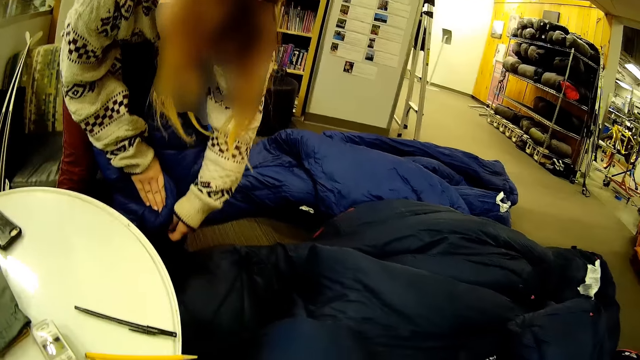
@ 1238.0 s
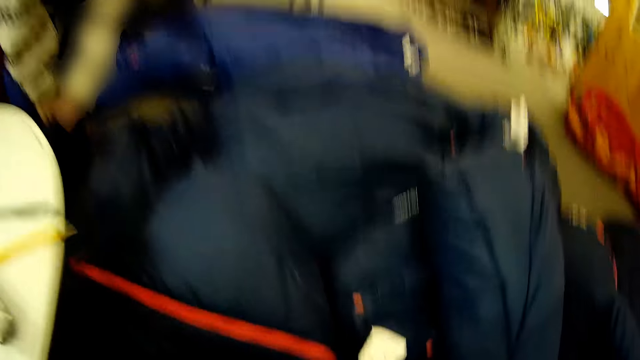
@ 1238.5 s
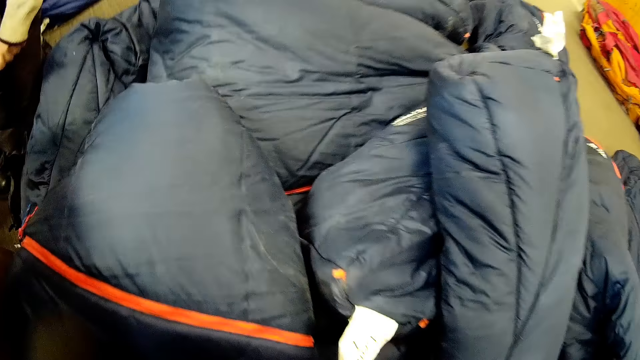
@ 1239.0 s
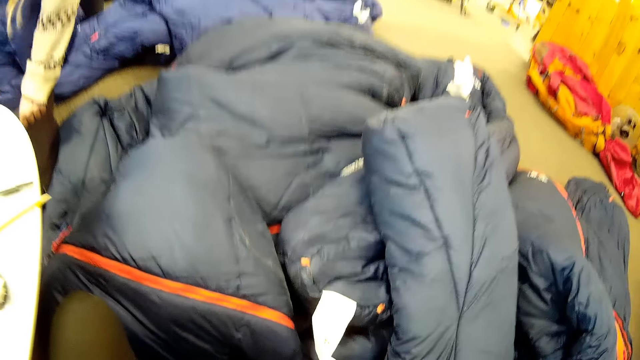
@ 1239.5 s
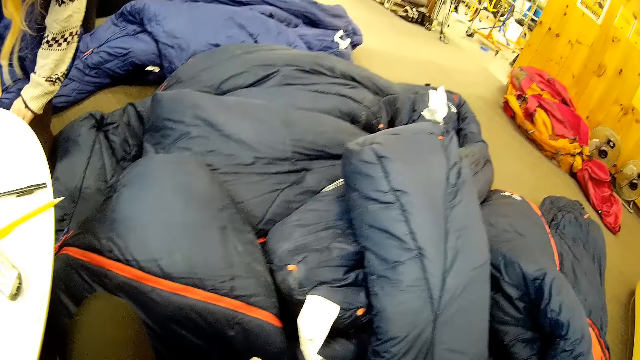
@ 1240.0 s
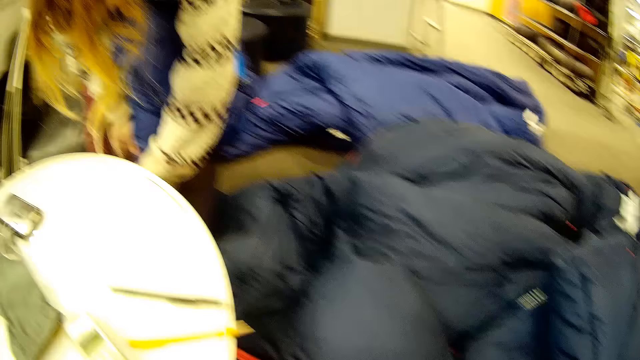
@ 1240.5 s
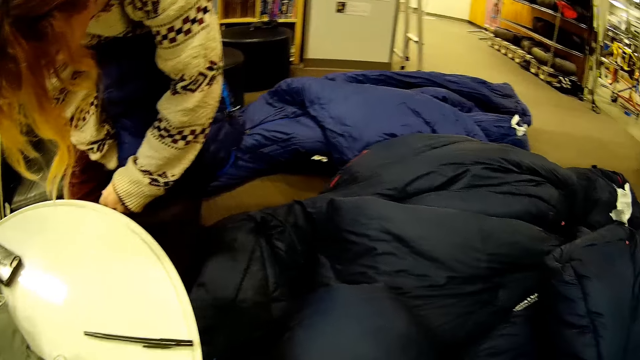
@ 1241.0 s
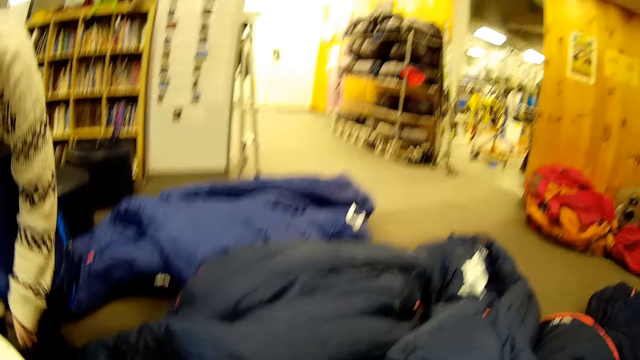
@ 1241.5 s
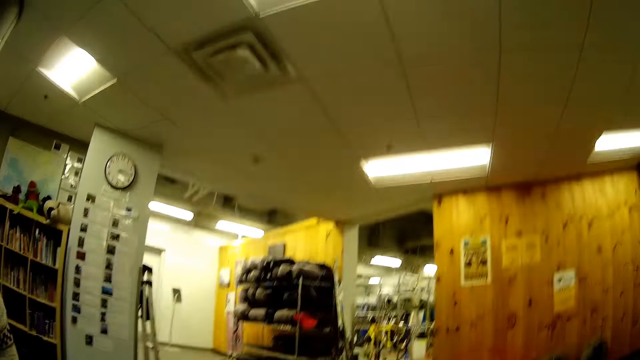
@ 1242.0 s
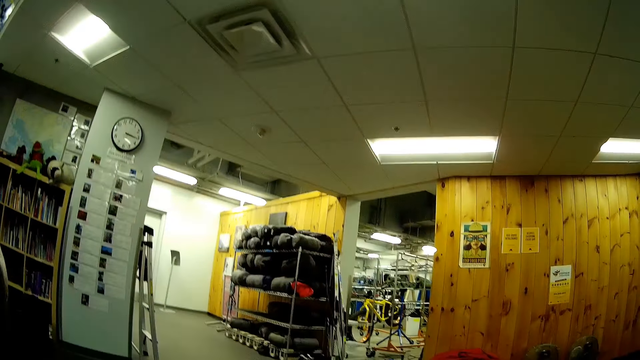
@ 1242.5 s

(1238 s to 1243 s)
The camera wearer puts the jacket in the bag.

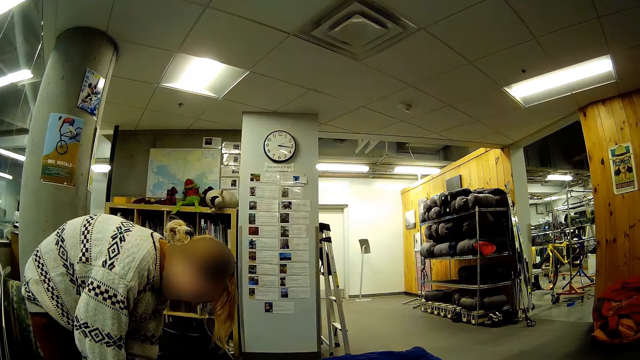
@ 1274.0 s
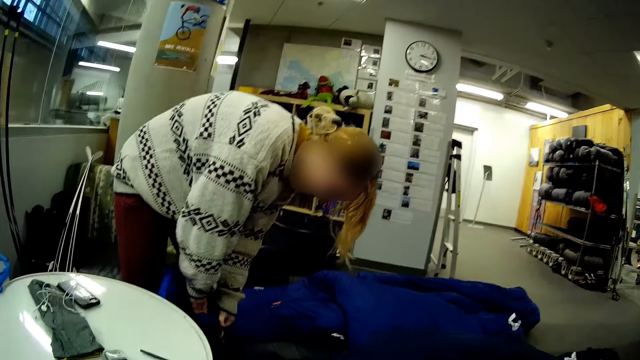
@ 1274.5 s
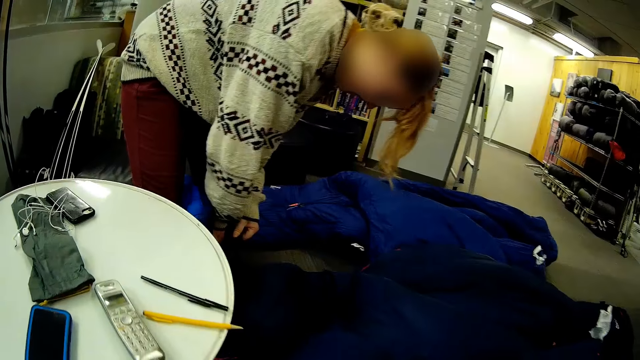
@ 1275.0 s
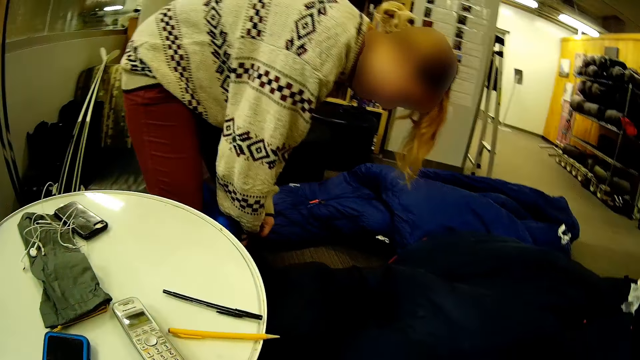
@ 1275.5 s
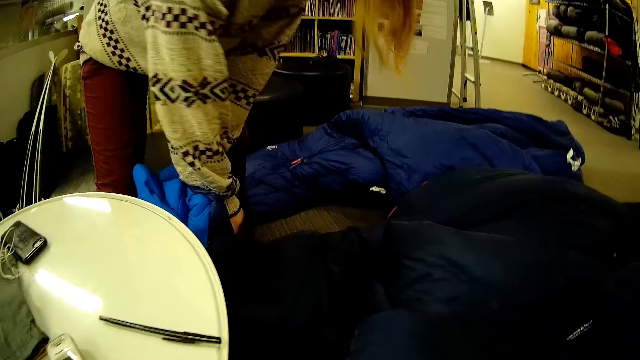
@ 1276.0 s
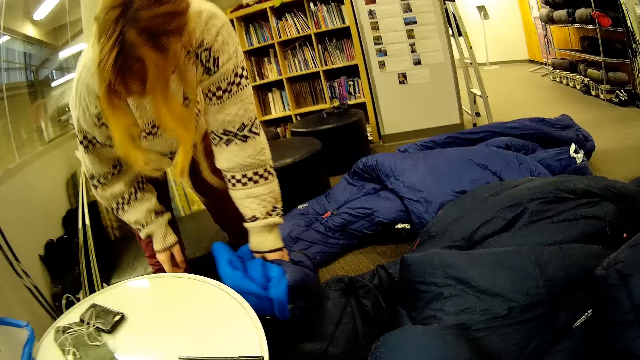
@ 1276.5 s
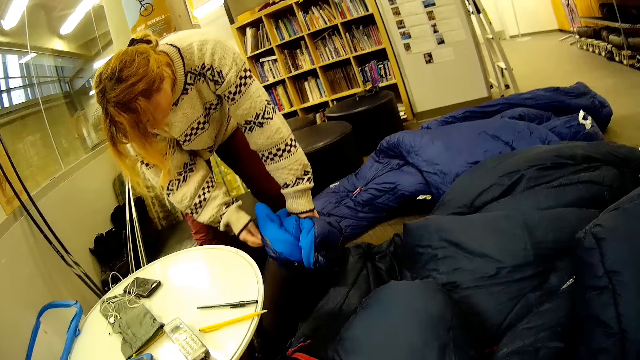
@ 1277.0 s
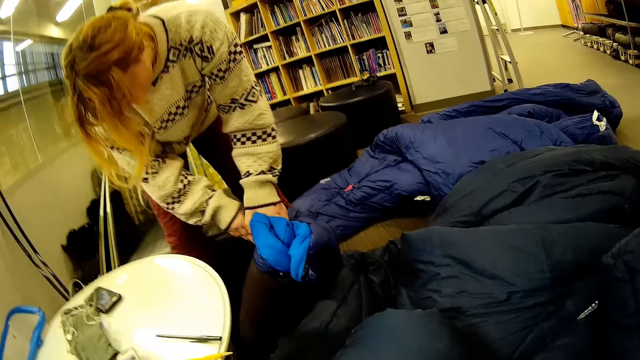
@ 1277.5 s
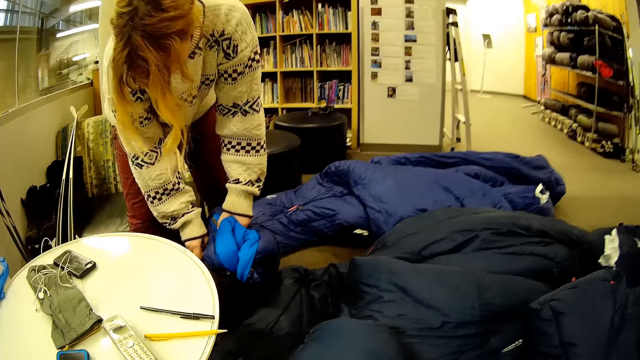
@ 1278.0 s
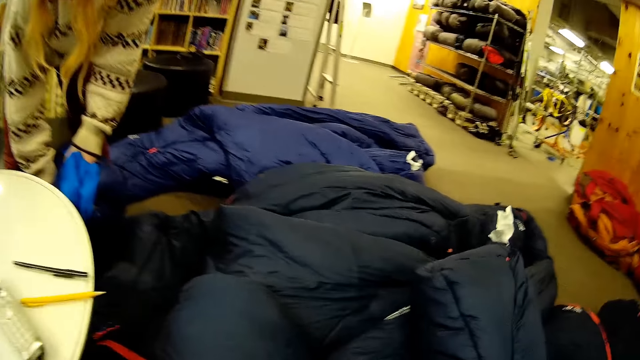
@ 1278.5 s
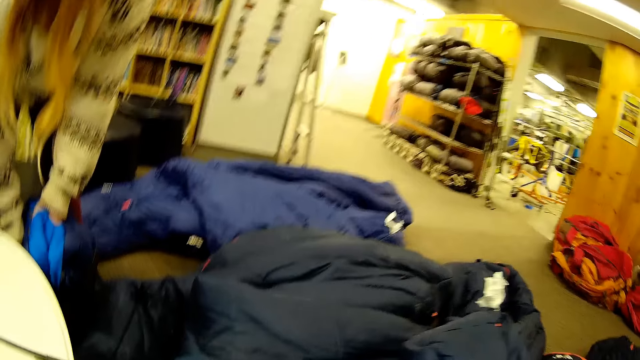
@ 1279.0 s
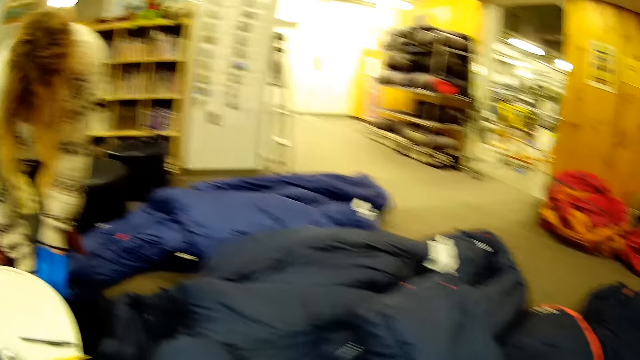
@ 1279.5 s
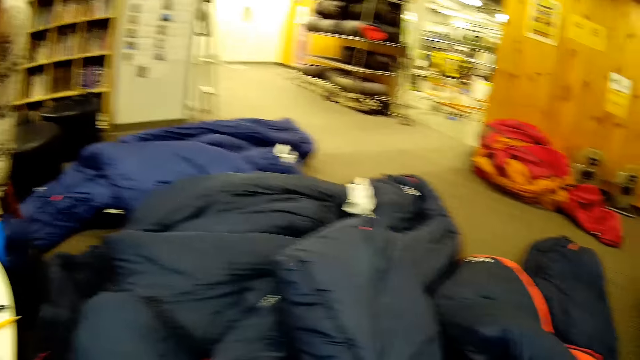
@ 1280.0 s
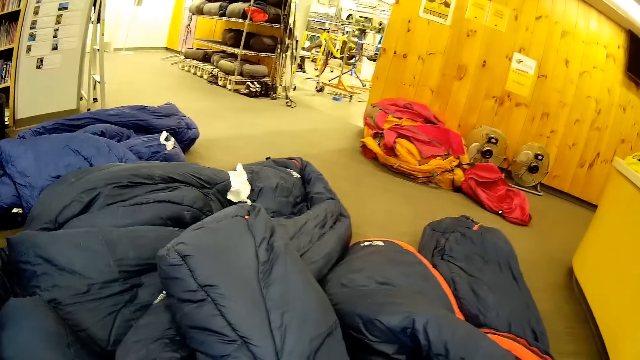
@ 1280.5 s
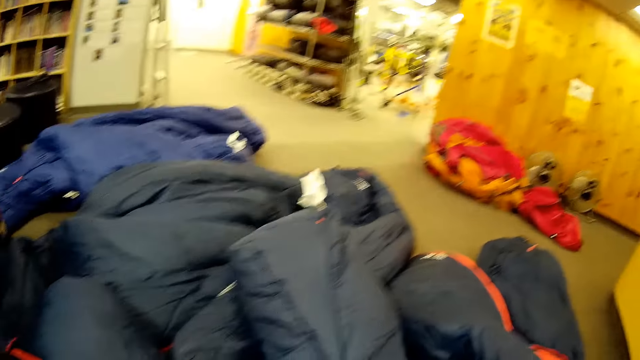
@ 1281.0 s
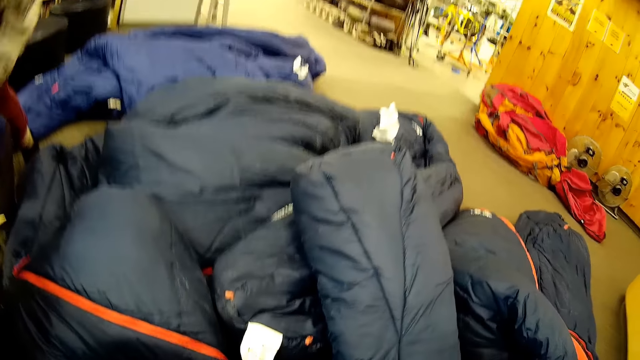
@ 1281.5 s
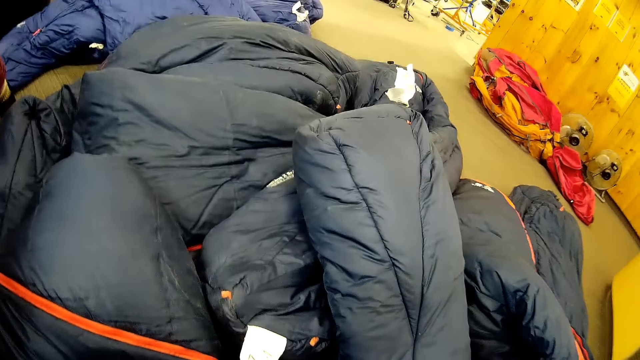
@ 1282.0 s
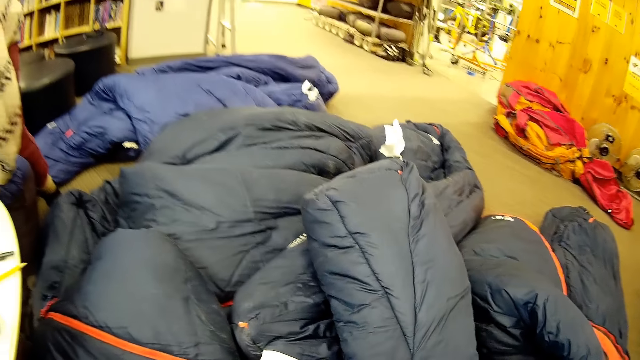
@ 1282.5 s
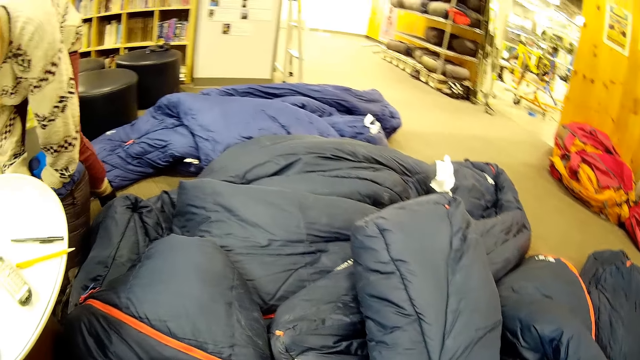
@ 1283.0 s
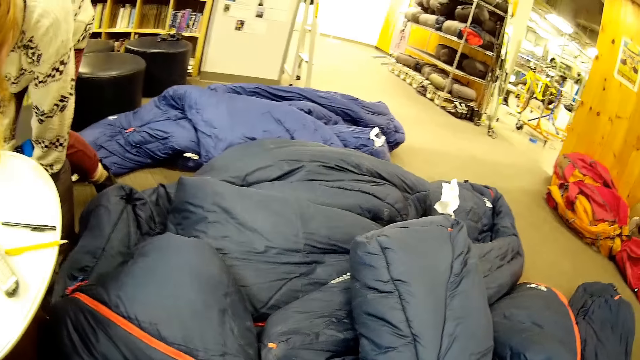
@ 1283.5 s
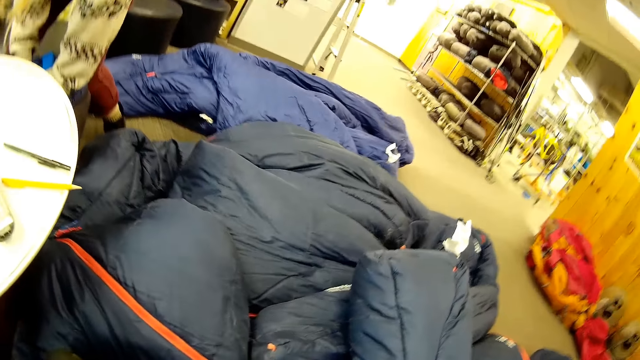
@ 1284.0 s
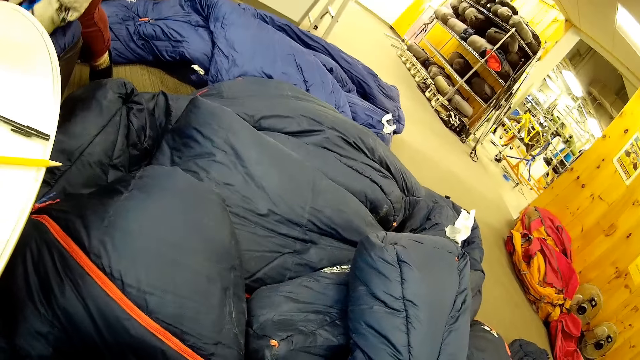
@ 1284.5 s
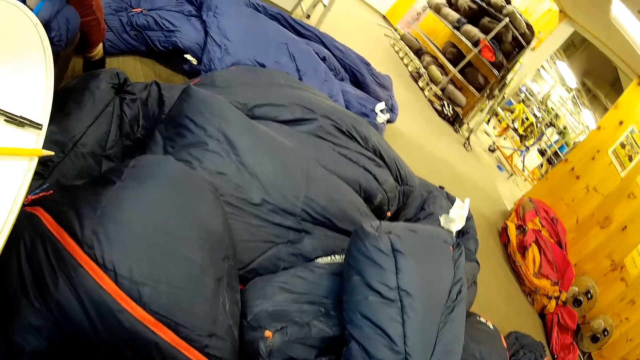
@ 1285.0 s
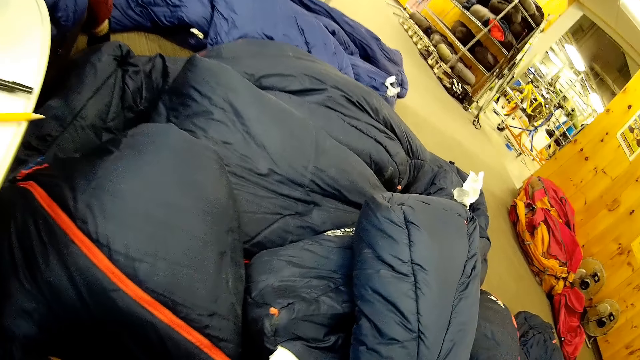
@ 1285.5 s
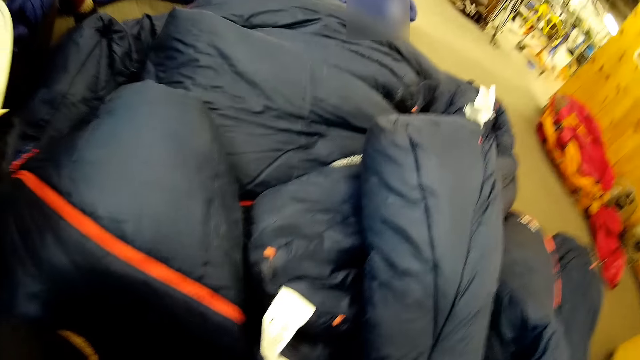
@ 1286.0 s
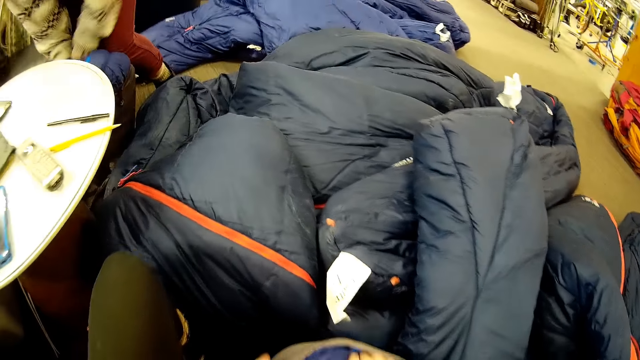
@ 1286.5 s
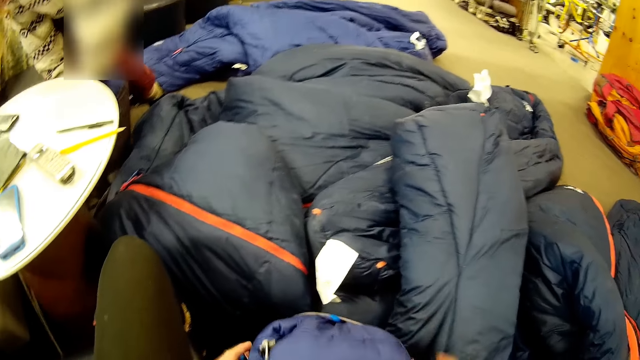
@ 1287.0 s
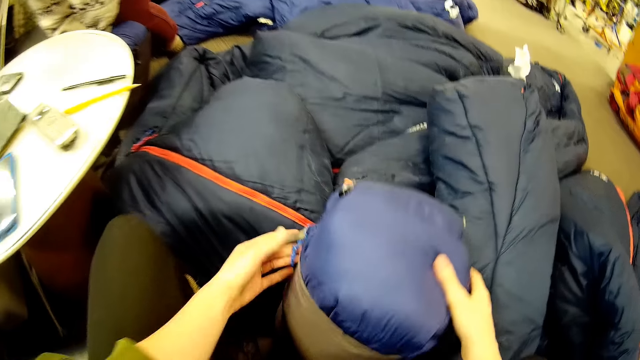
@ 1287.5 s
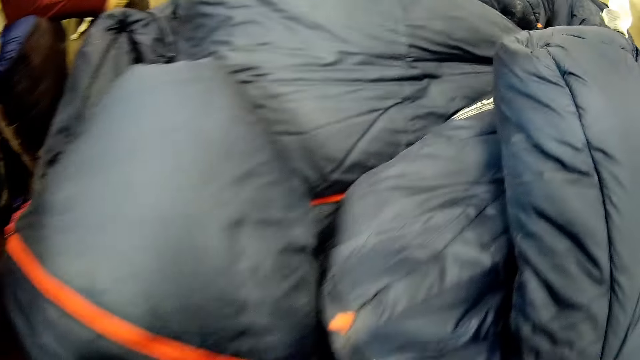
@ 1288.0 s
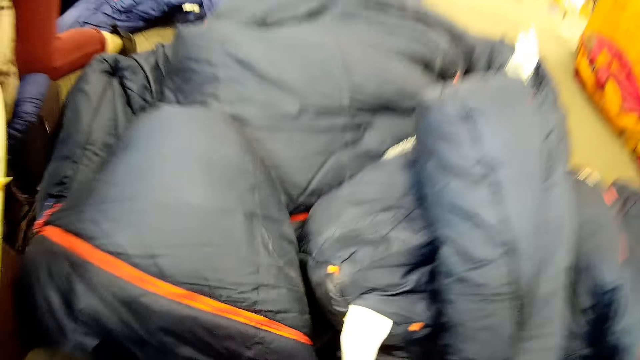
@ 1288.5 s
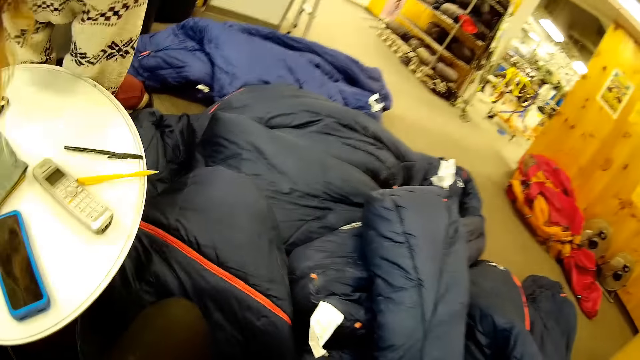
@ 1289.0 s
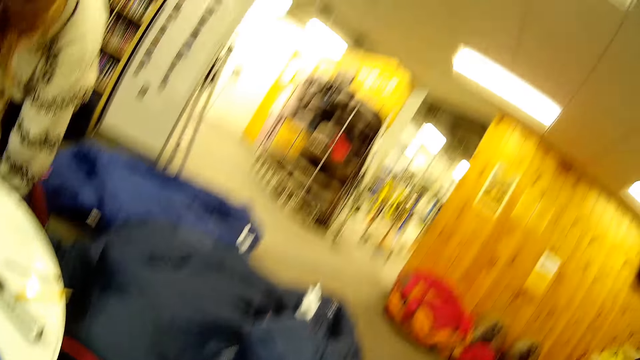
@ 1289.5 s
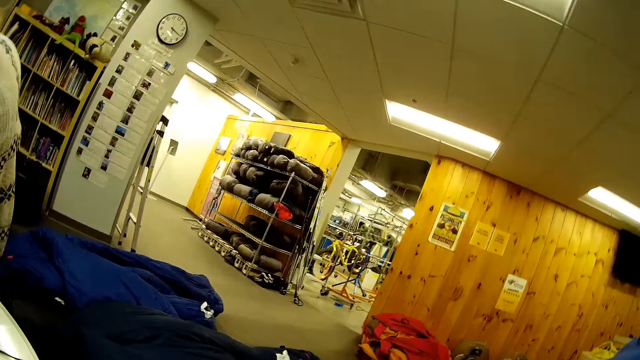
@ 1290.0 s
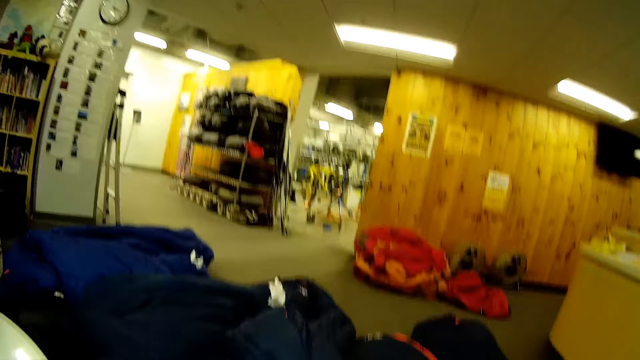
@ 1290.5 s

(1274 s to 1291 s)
Someone puts a jacket in a bag.
